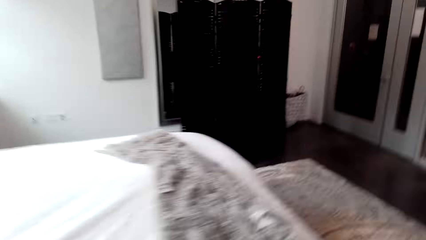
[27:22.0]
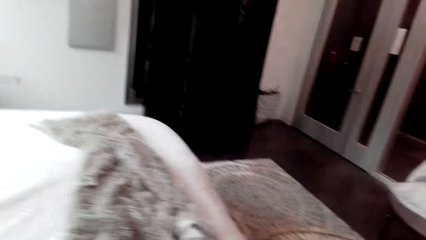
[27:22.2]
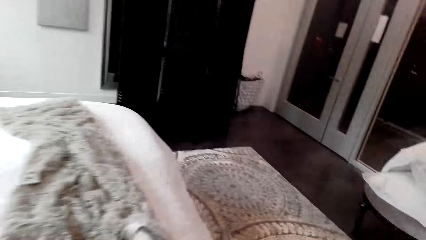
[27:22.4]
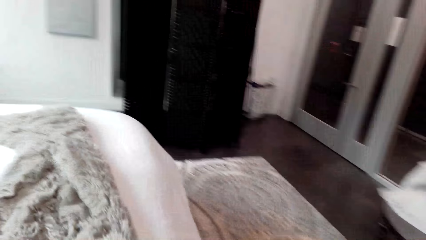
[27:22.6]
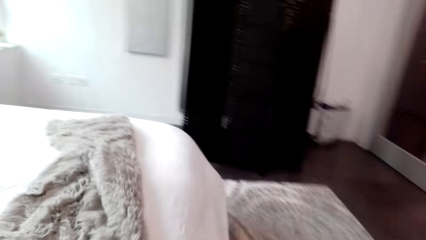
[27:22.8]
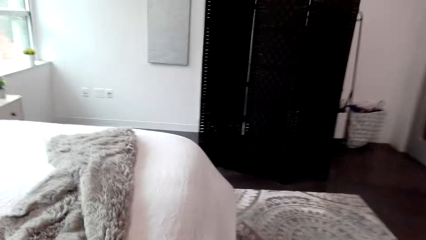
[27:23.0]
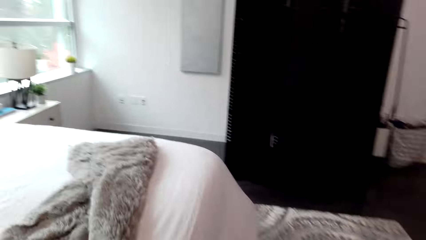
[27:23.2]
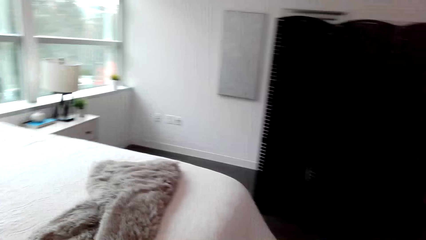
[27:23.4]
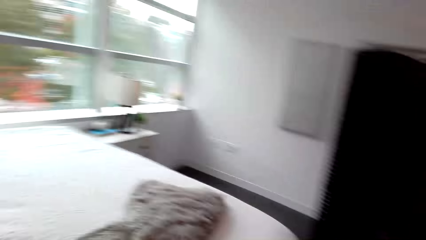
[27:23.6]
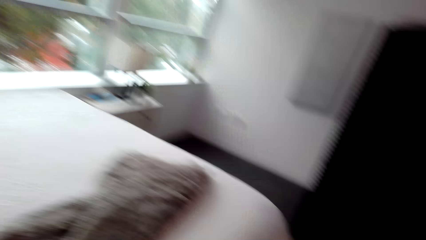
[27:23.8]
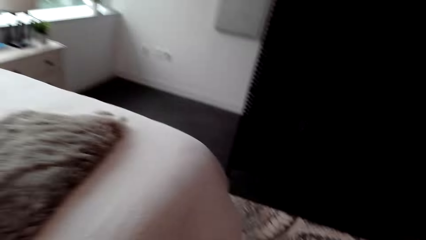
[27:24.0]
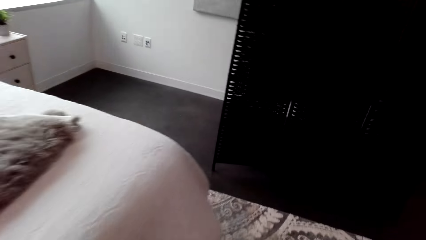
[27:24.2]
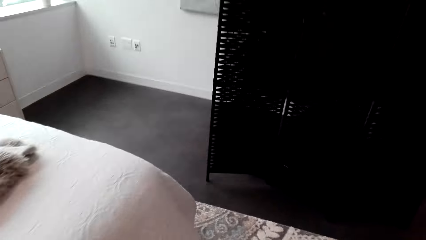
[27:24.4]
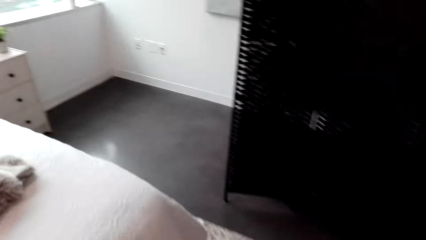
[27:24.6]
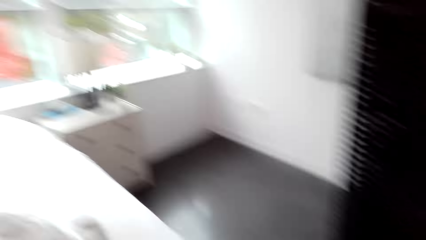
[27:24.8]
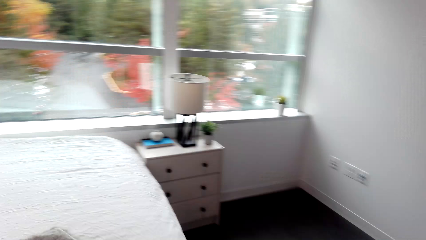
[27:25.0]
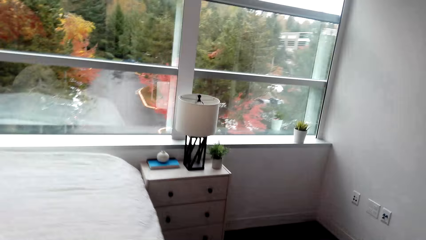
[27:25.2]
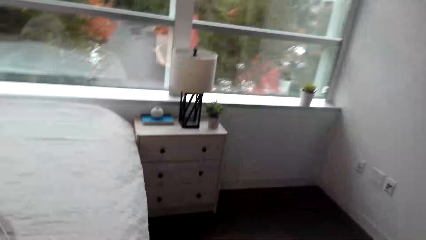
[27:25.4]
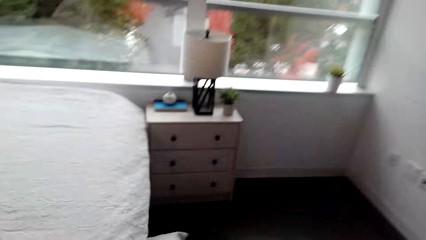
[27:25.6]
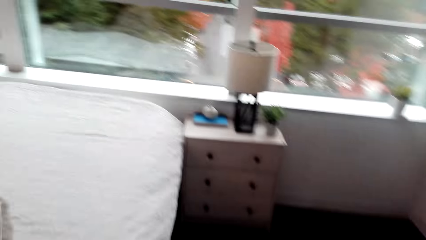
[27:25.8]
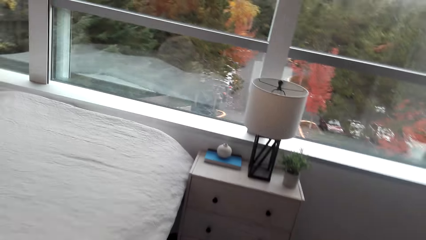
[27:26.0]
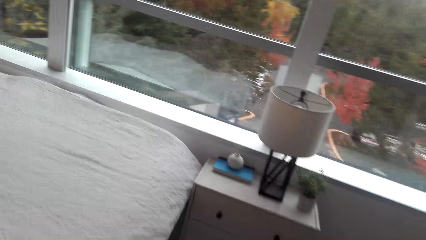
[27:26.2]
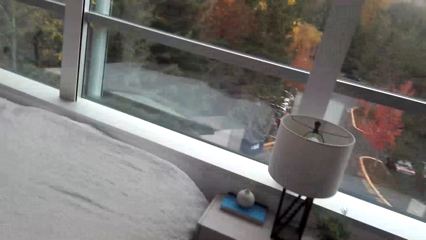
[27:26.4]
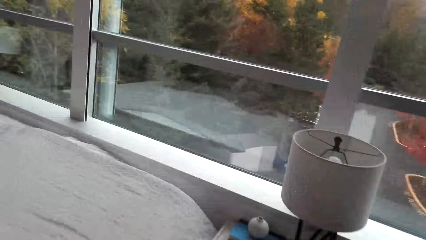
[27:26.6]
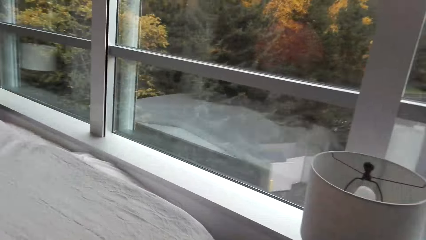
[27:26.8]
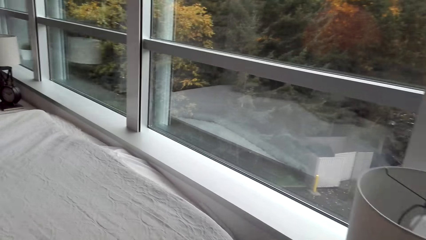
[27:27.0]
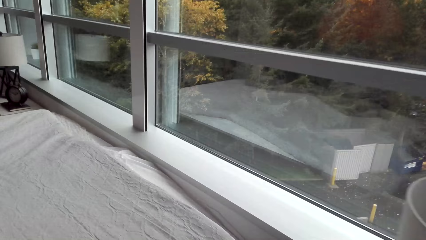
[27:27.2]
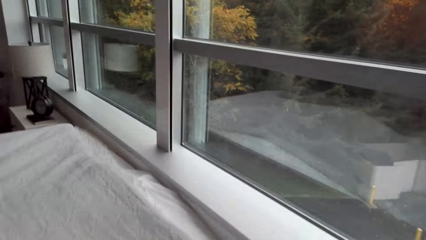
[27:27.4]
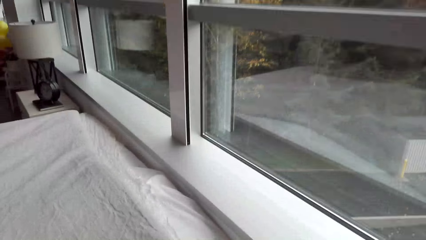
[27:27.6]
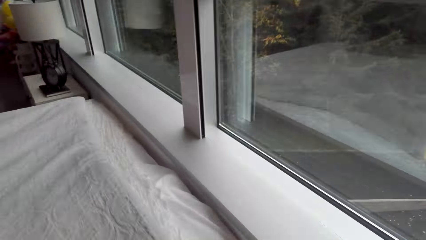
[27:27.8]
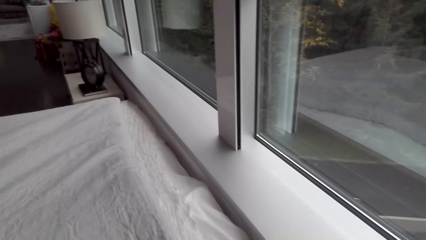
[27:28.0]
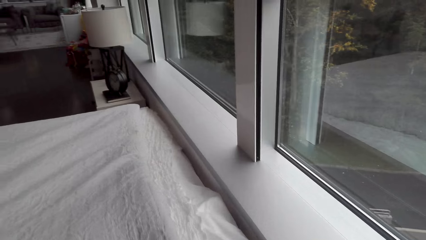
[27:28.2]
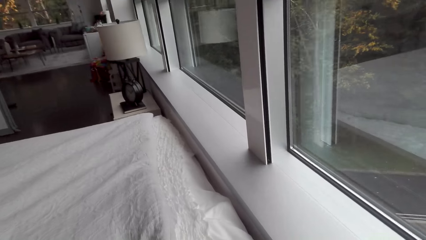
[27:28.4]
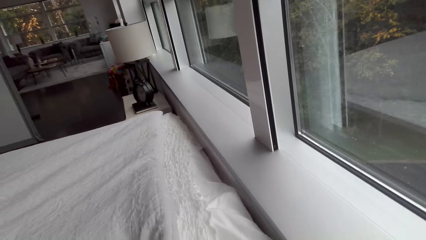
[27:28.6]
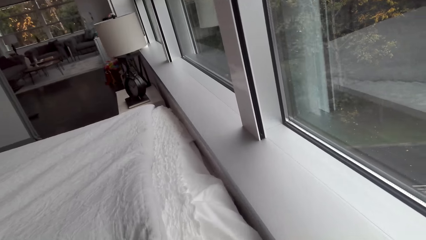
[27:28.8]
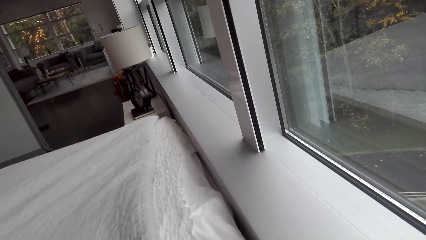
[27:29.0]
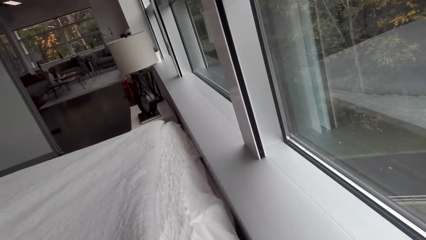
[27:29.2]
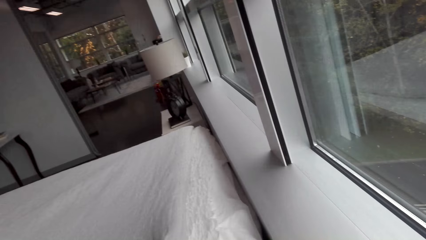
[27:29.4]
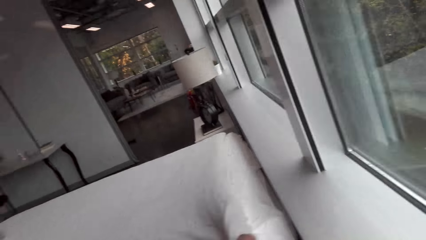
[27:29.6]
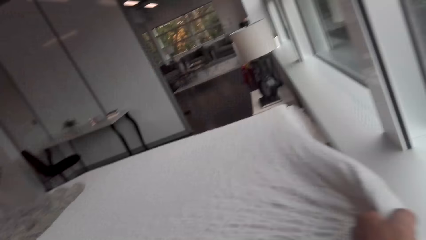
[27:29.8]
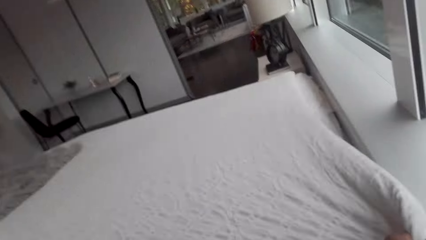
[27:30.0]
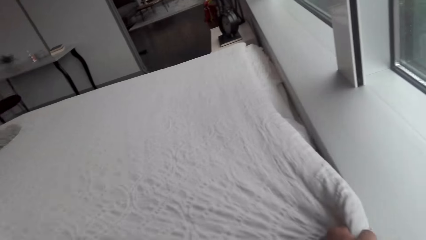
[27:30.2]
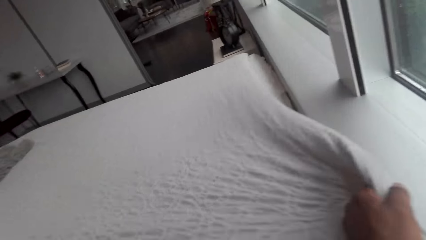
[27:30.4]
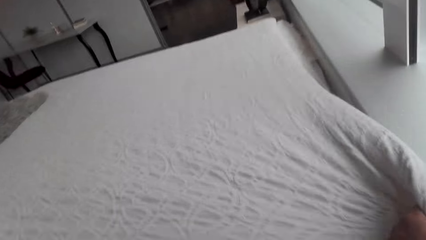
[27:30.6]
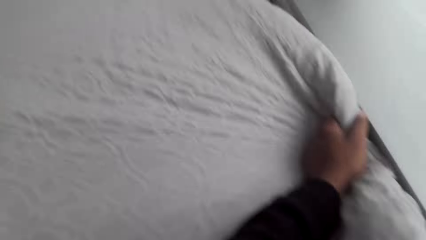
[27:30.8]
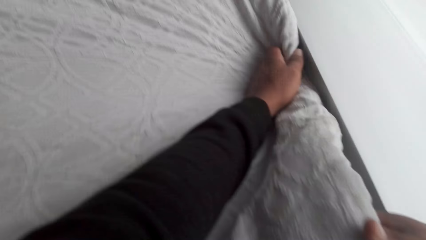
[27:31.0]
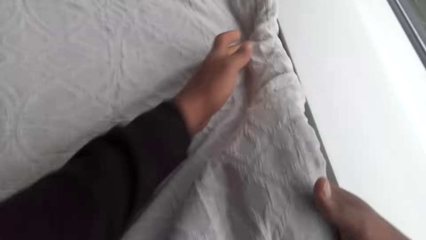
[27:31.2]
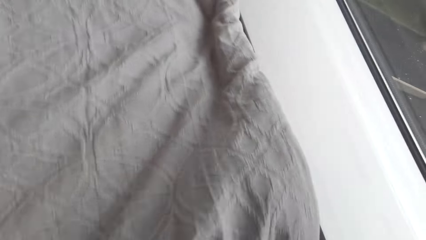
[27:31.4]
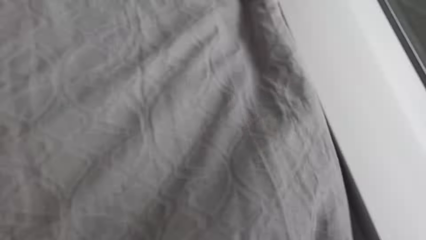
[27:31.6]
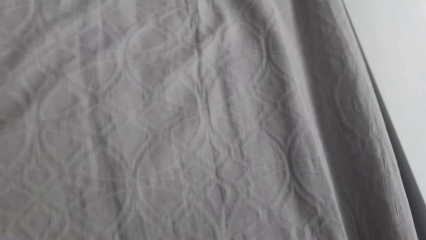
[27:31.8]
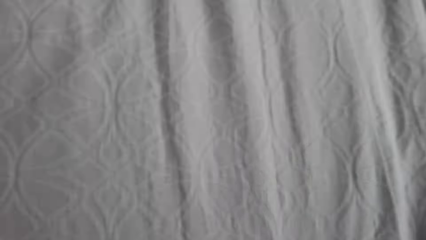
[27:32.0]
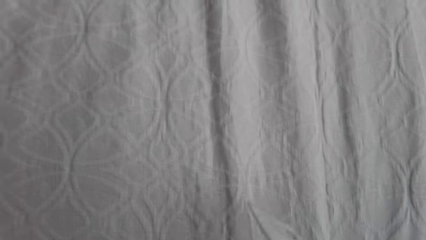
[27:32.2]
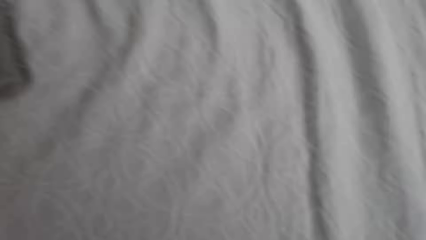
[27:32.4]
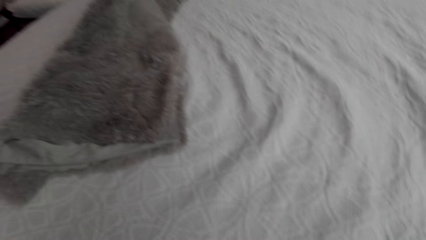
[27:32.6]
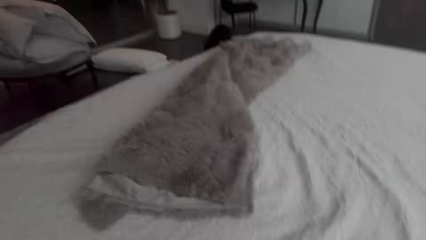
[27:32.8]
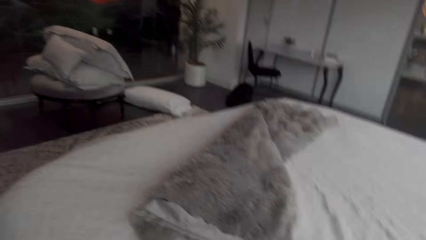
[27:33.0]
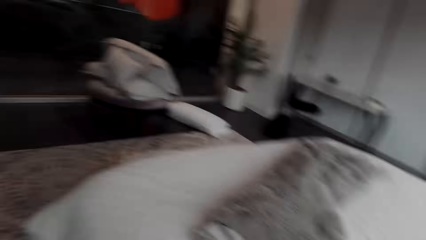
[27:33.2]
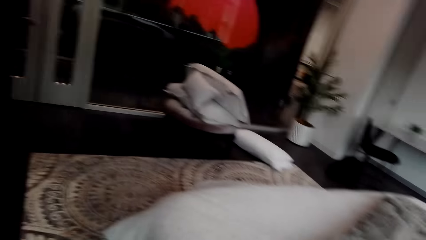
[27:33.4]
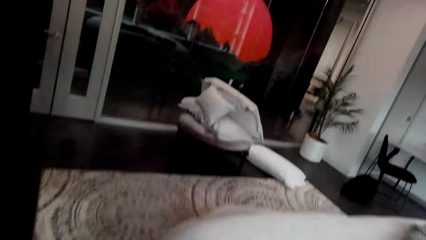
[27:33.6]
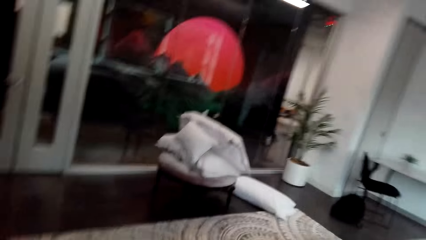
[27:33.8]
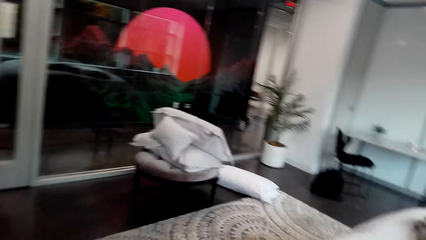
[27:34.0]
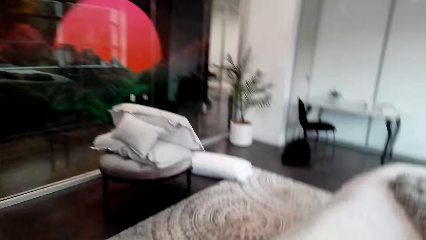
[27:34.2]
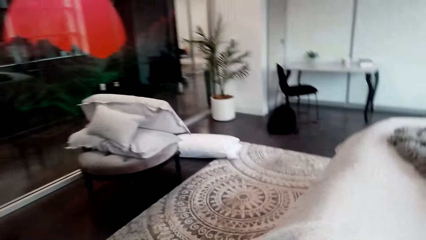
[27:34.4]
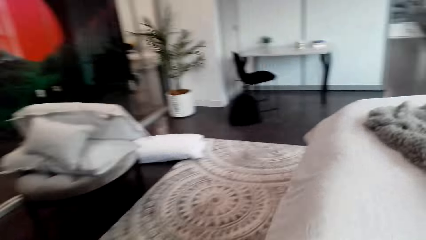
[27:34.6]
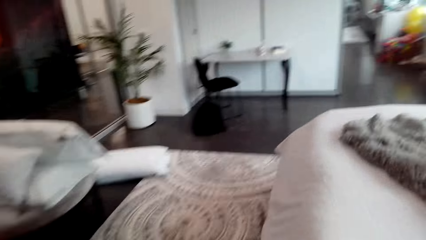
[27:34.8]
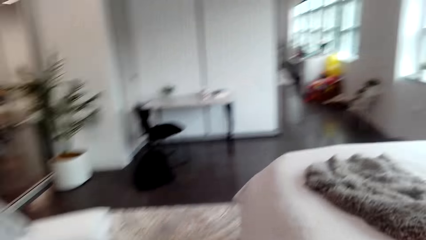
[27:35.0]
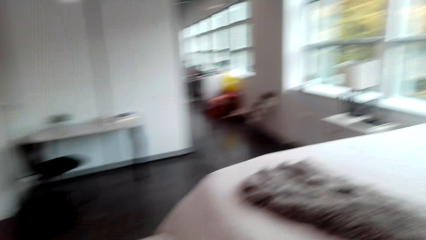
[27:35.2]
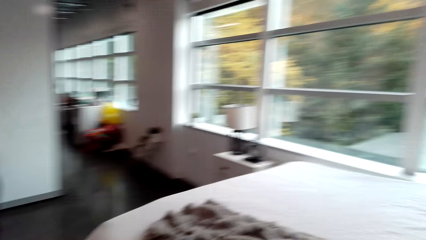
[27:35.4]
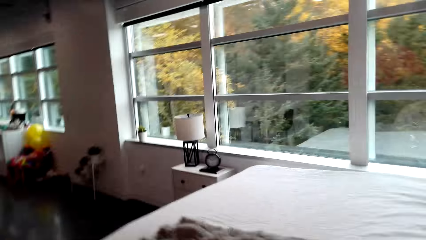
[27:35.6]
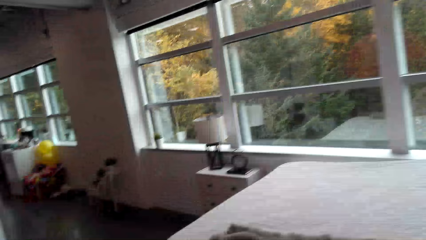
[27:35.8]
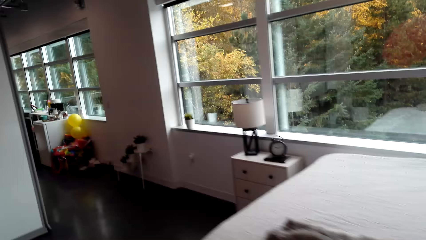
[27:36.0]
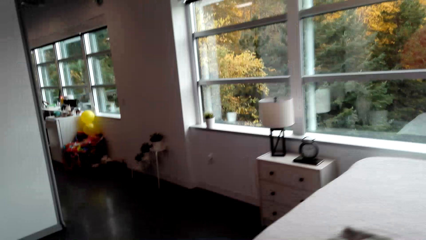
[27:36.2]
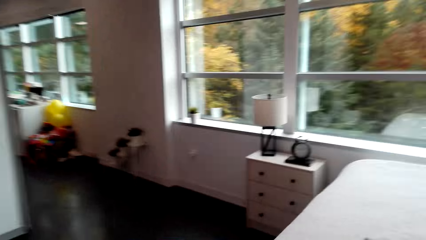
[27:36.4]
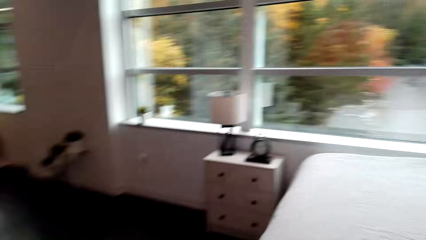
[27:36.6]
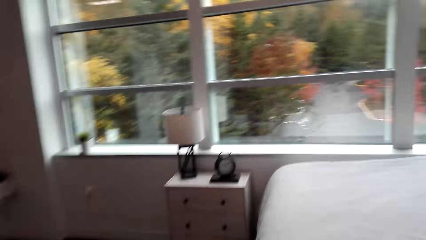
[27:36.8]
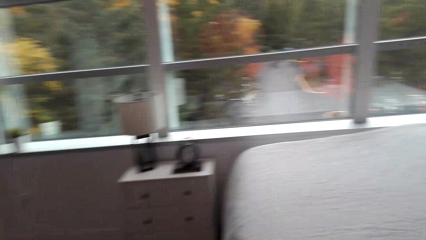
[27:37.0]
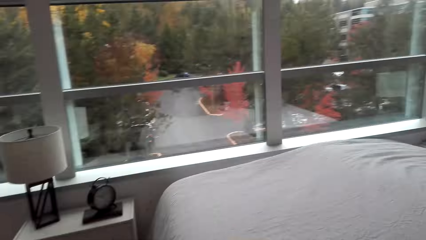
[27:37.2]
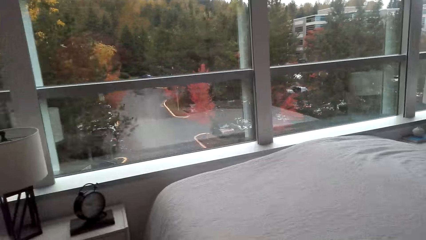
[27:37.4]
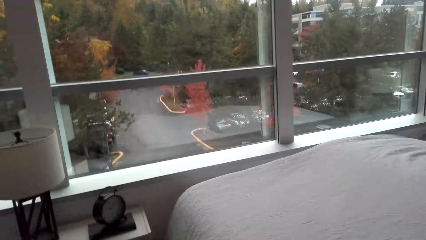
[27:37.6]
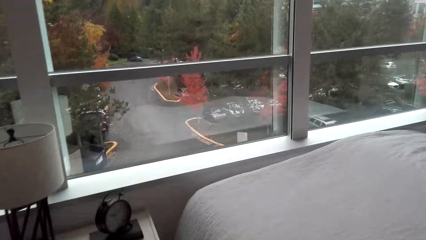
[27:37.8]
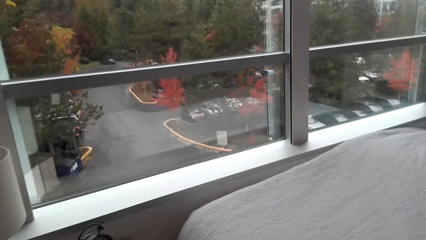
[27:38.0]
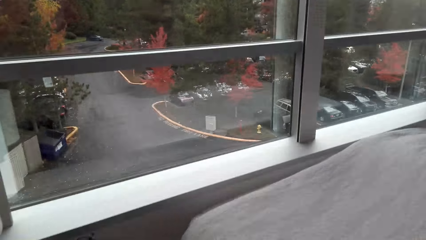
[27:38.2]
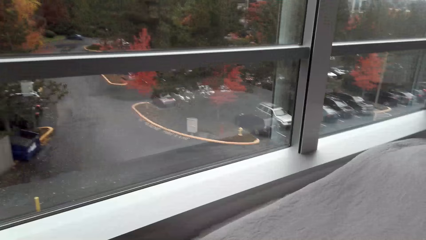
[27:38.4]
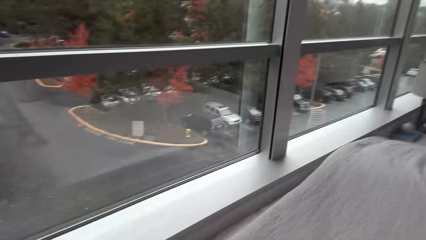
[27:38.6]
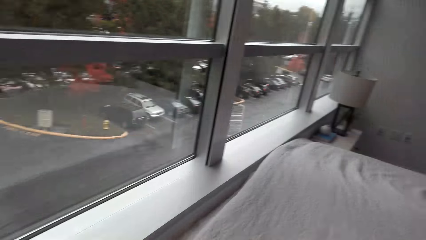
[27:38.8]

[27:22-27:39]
The camera wearer moves around. They spread the bed. They move around.
